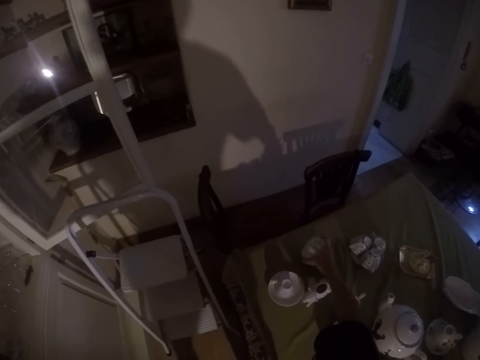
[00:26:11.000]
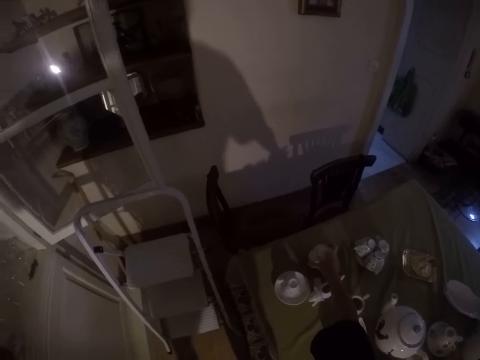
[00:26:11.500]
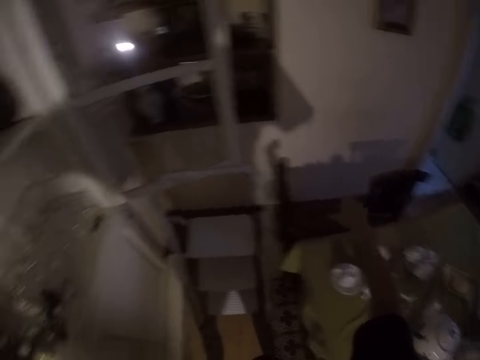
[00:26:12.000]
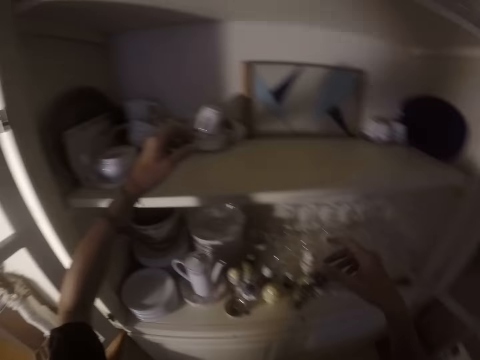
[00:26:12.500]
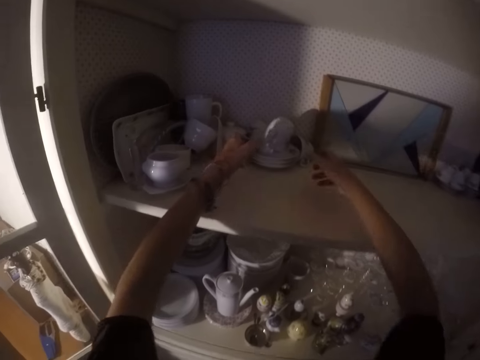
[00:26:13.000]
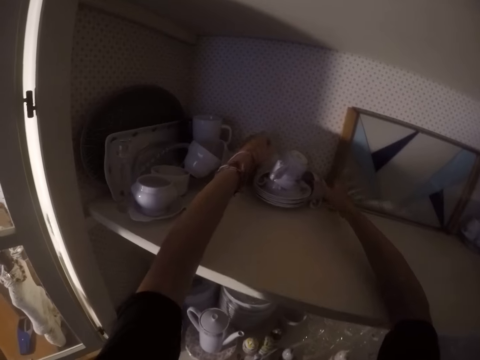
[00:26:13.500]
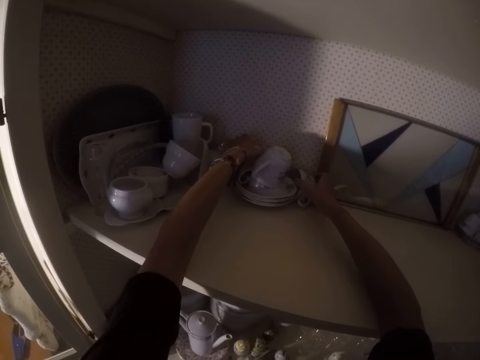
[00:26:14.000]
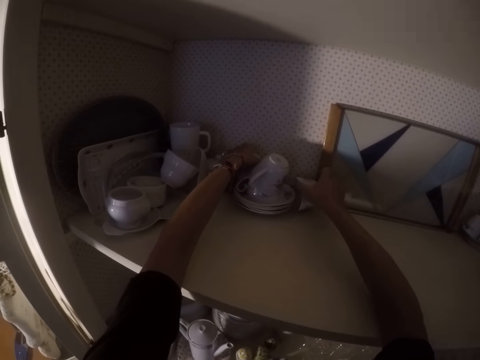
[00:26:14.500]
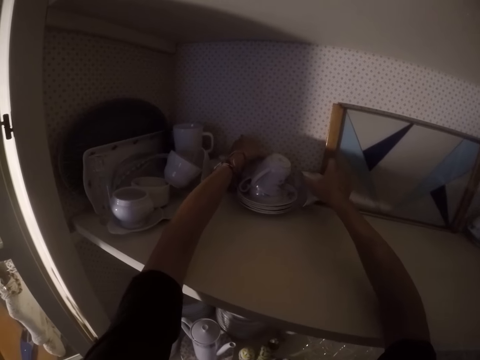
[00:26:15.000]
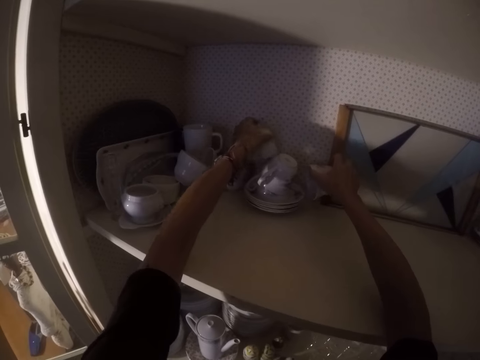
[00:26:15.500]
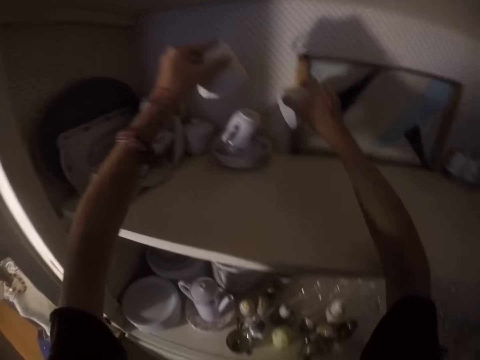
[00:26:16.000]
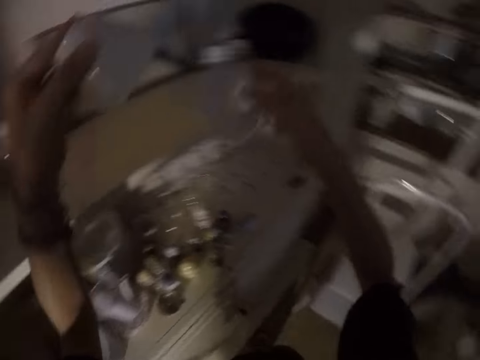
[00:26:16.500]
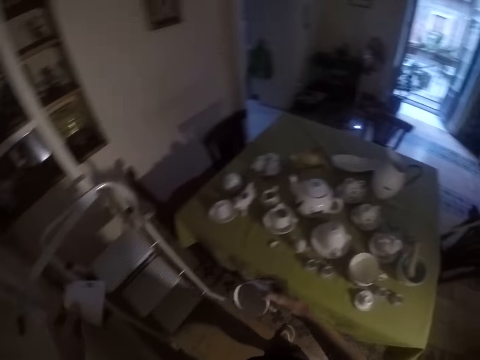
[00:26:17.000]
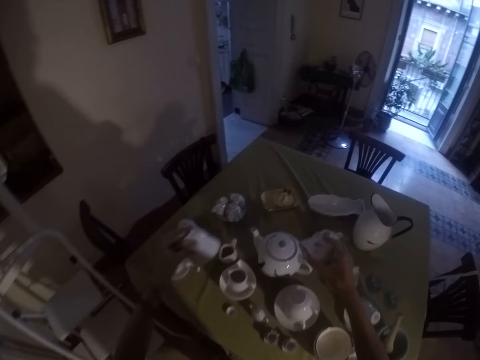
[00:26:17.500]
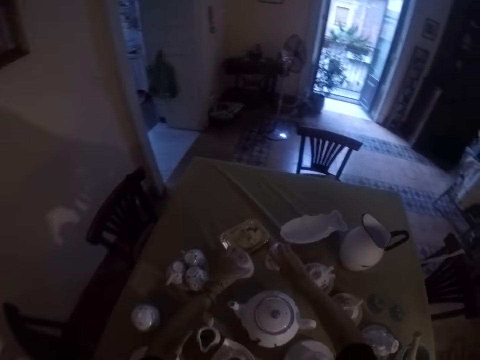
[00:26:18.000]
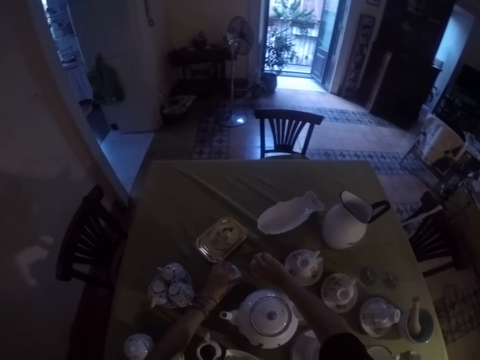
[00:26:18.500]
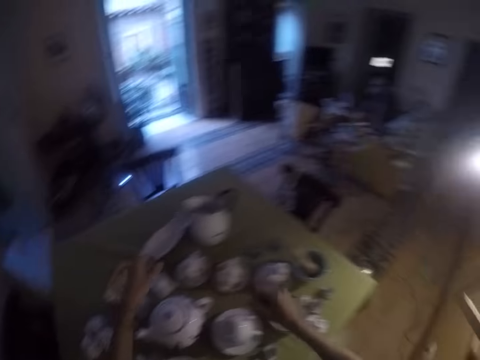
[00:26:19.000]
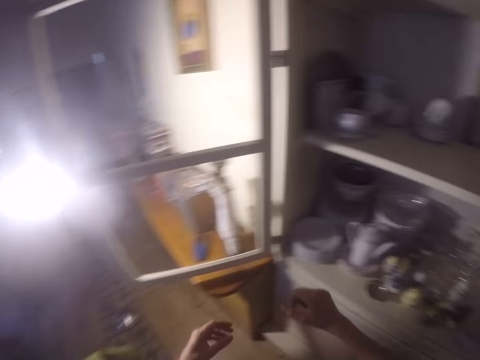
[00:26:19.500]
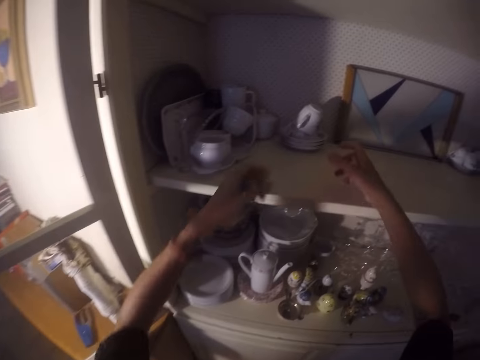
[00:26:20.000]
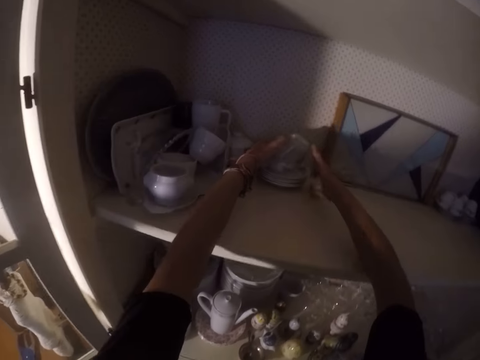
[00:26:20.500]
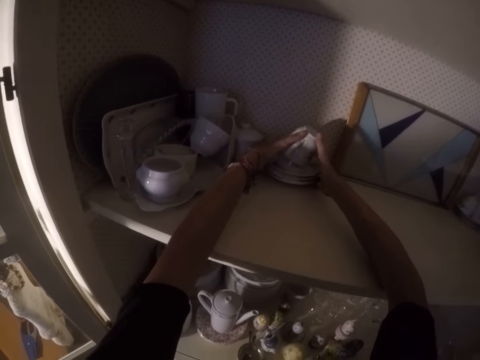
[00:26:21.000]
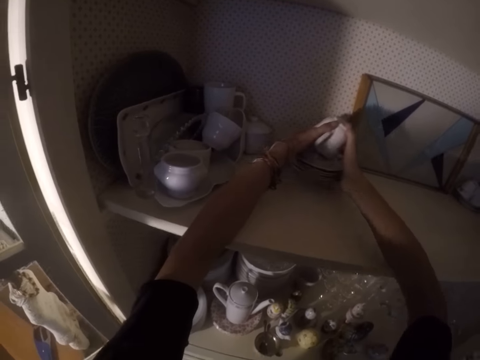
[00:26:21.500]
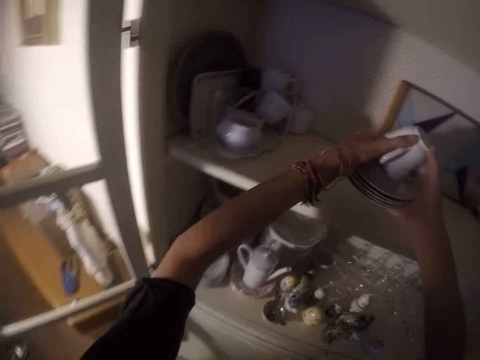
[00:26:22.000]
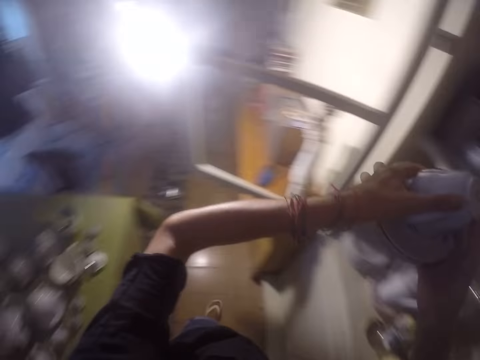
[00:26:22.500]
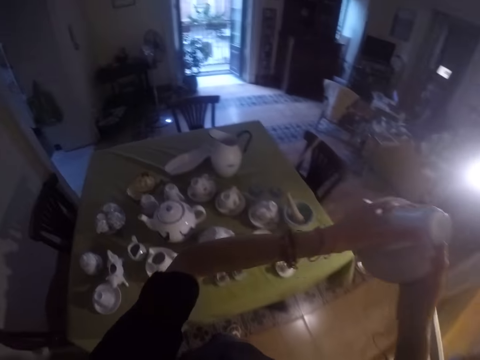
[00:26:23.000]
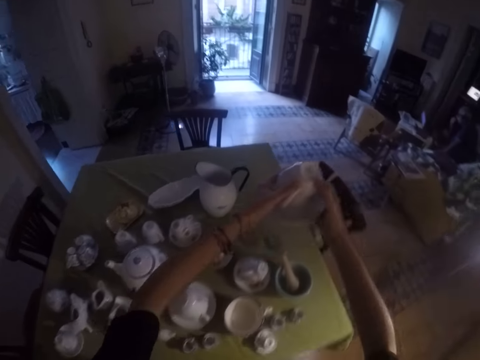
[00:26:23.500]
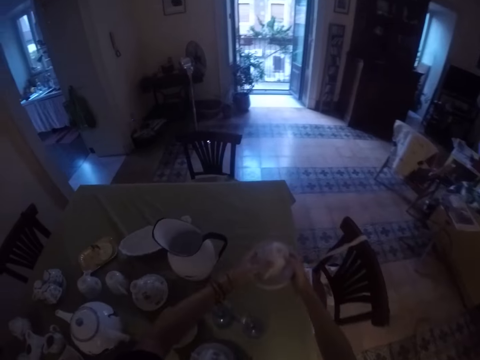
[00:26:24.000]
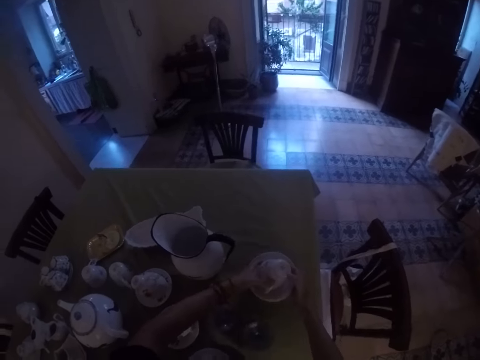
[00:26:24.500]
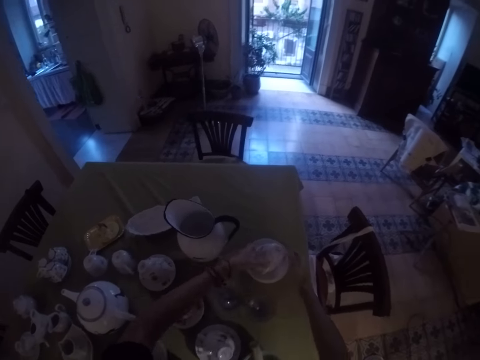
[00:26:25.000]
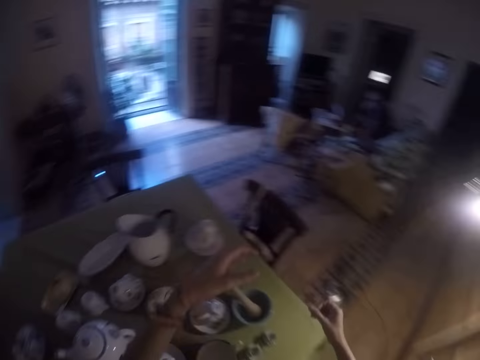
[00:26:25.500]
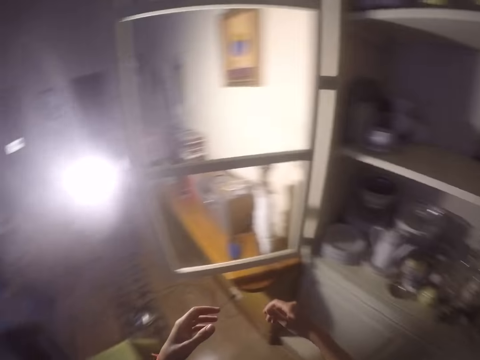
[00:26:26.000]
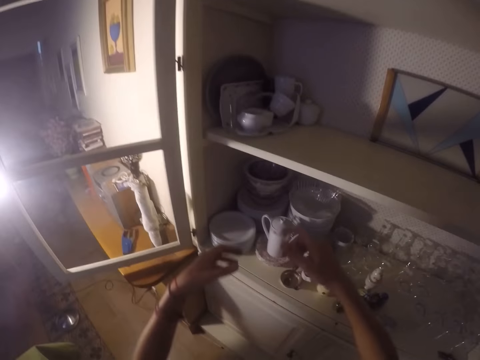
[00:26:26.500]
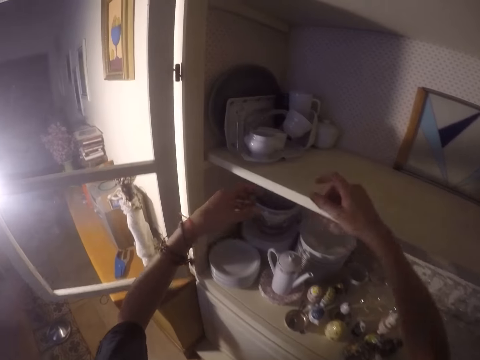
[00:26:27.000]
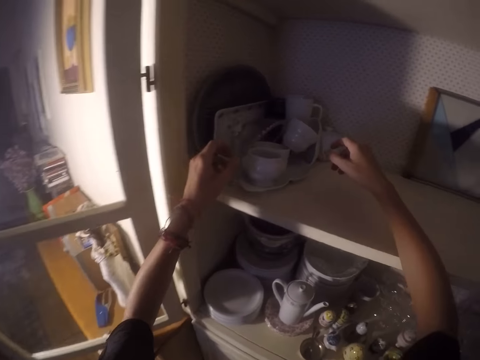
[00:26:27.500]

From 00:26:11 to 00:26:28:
The camera wearer puts the utensils on the table. They pick the utensils from the cabinet. They put the utensils on the table. They pick the utensils from the cabinet. They put the utensils on the table.

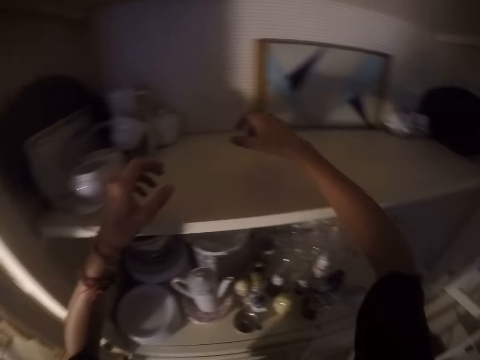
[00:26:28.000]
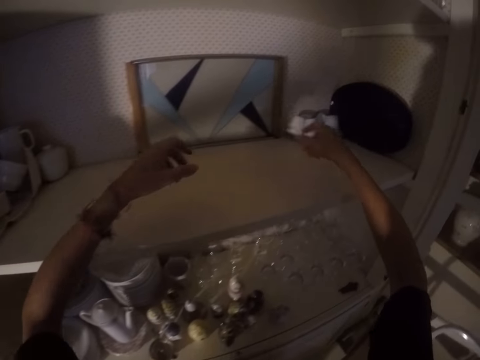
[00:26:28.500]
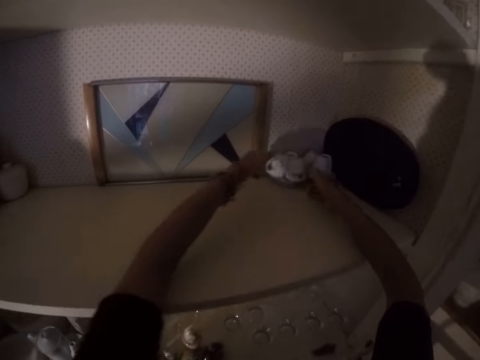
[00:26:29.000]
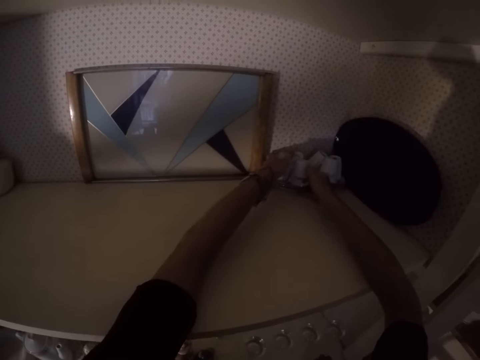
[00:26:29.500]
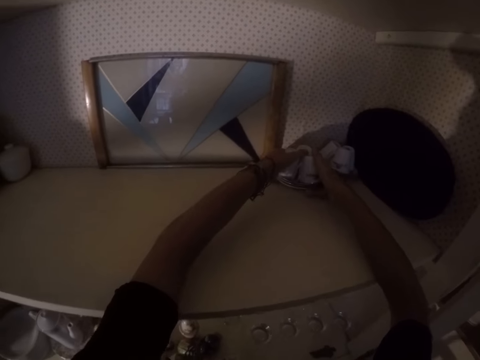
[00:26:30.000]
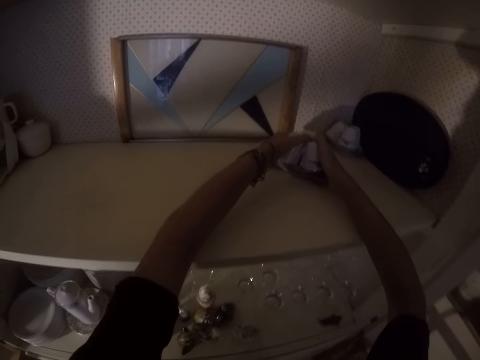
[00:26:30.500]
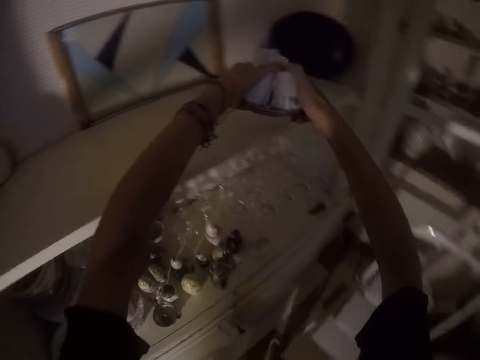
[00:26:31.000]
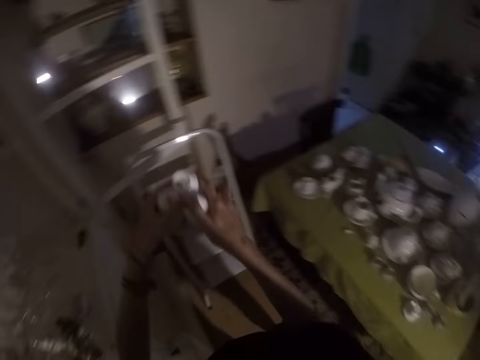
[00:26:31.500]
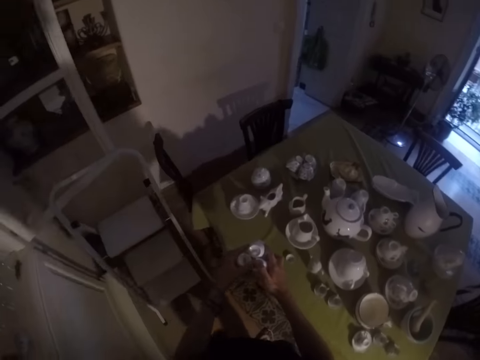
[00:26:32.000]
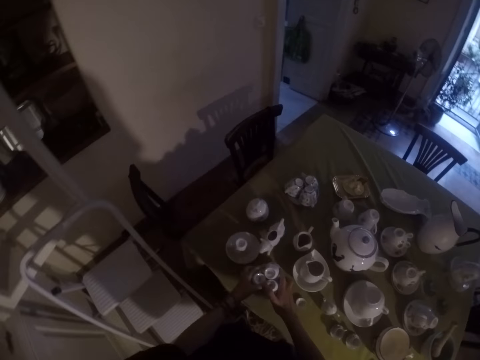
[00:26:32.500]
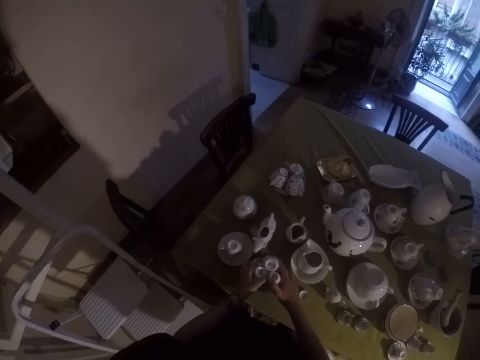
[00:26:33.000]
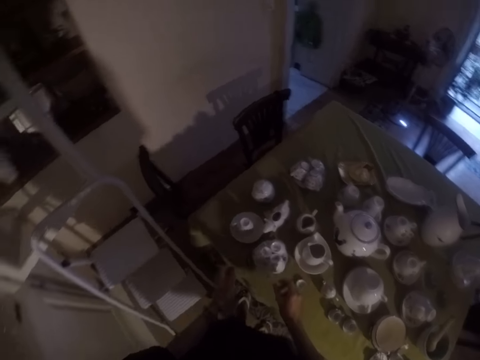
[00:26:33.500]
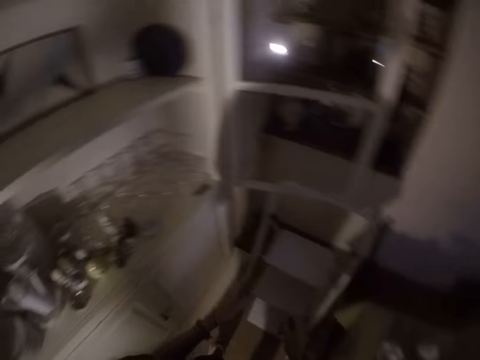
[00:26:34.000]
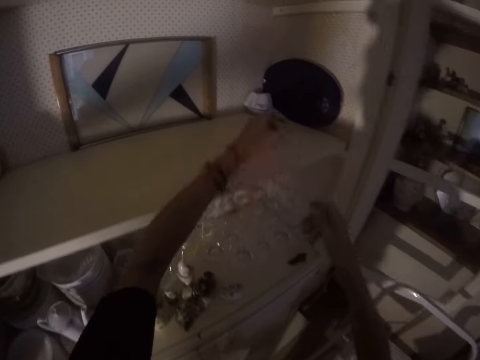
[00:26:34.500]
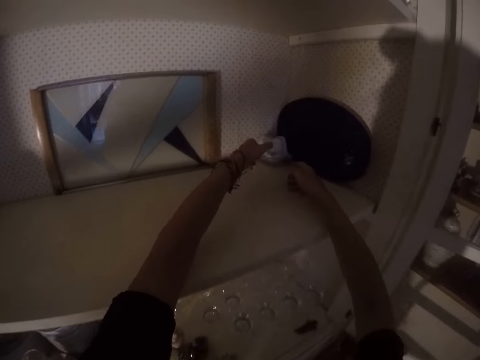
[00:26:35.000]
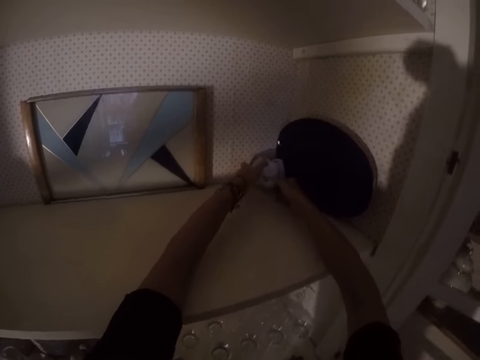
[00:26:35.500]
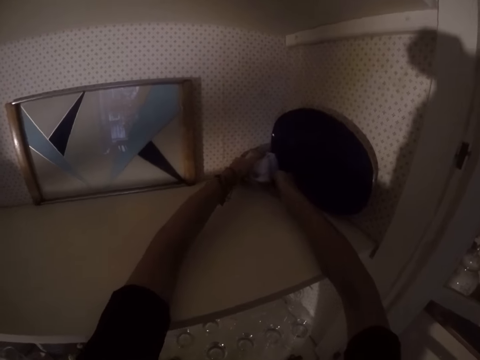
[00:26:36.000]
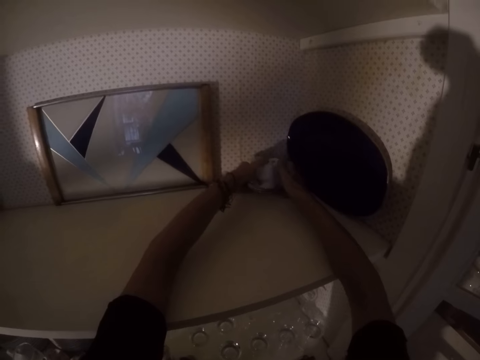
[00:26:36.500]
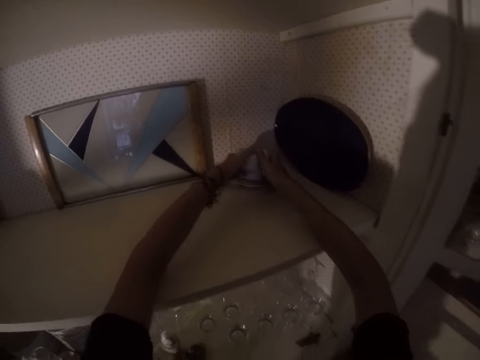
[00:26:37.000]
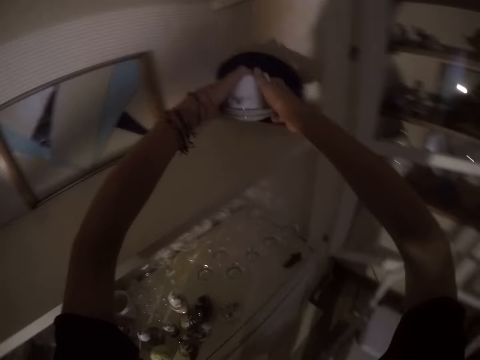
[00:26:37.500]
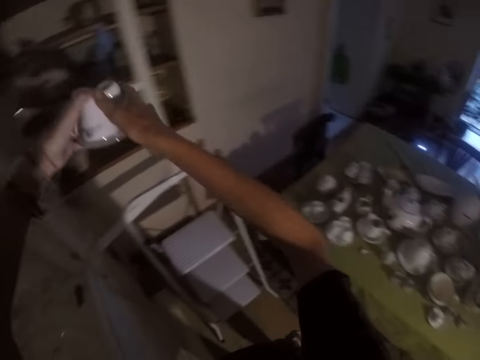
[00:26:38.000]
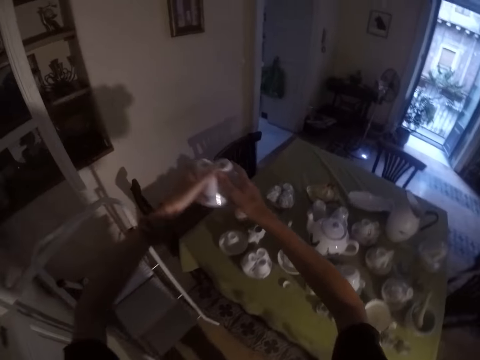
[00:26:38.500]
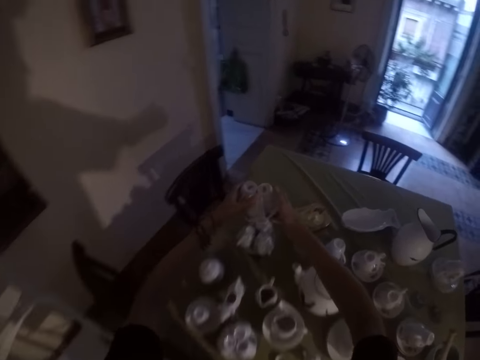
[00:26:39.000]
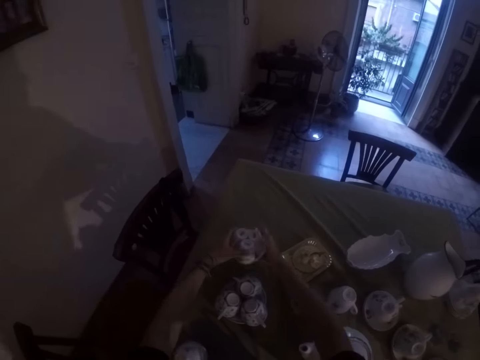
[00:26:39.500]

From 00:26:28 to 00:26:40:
The camera wearer picks the utensils from the cabinet. They put the utensils on the table. They pick the utensils from the cabinet.
